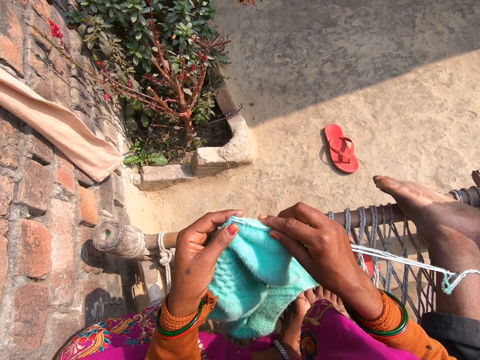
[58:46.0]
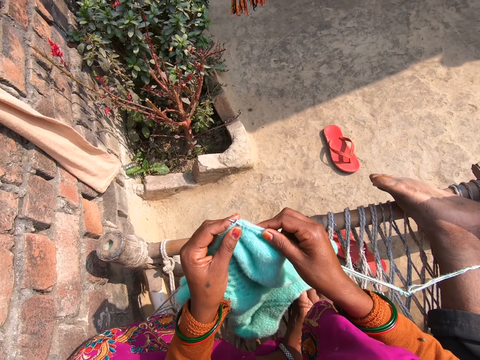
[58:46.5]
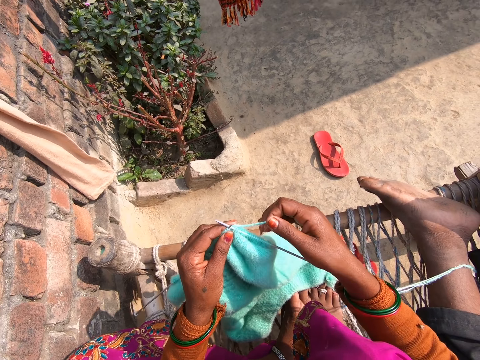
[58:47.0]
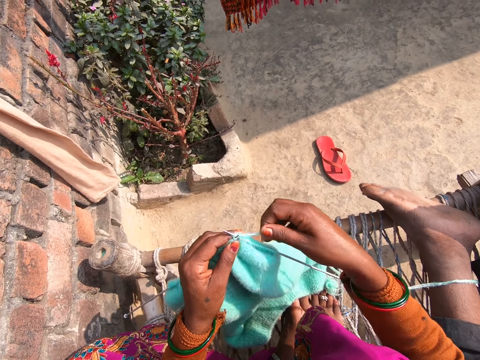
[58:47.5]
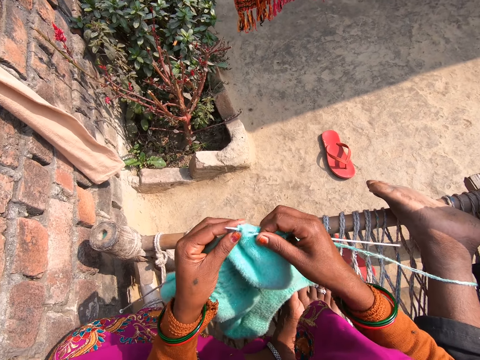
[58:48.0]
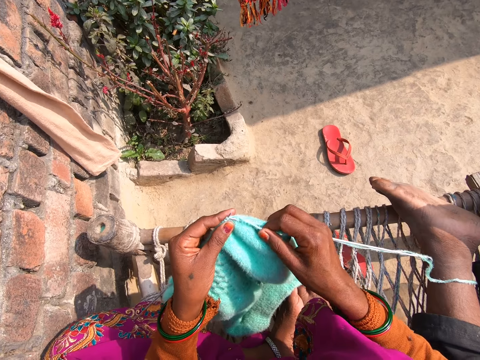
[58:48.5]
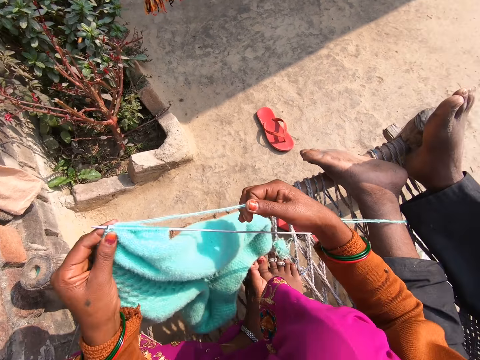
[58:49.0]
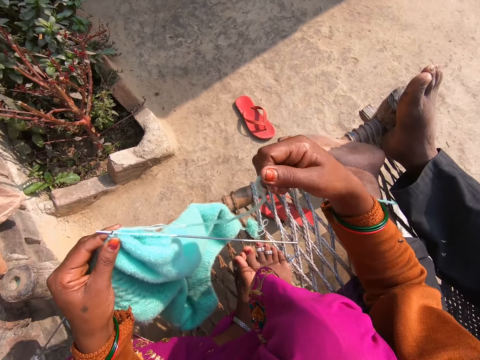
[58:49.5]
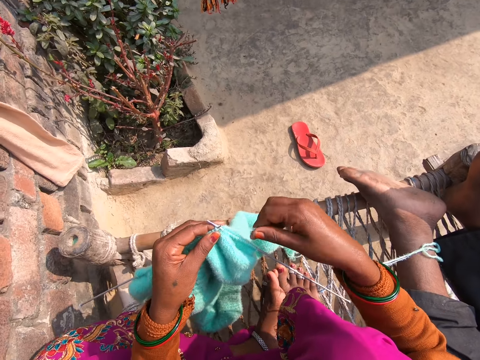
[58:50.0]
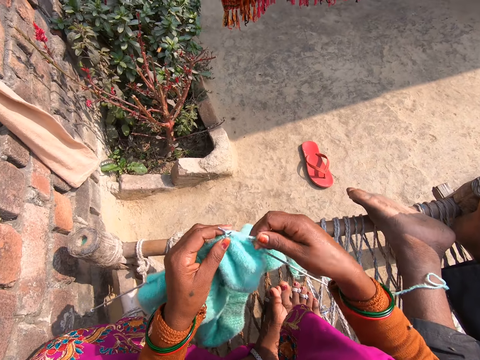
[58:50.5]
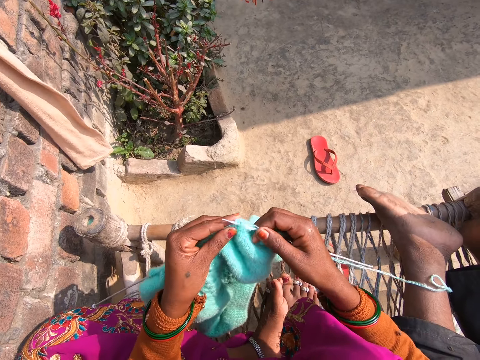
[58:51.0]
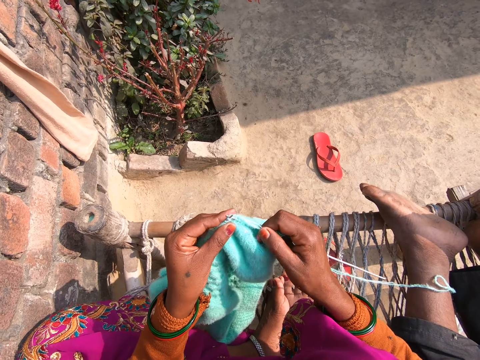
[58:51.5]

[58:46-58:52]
The camera wearer knits a piece of cloth.

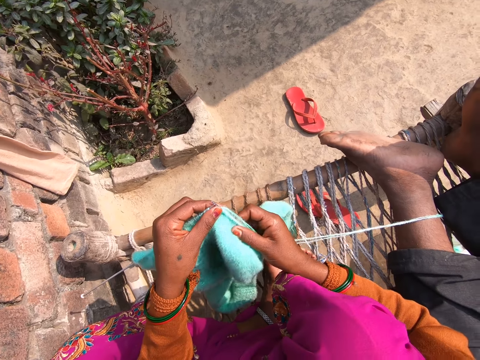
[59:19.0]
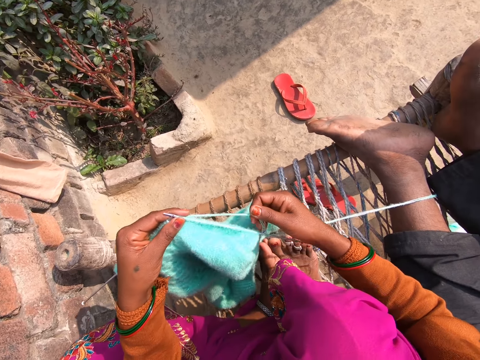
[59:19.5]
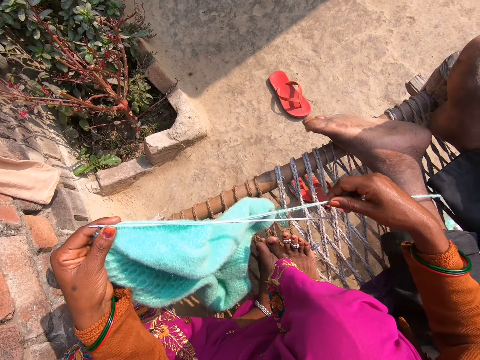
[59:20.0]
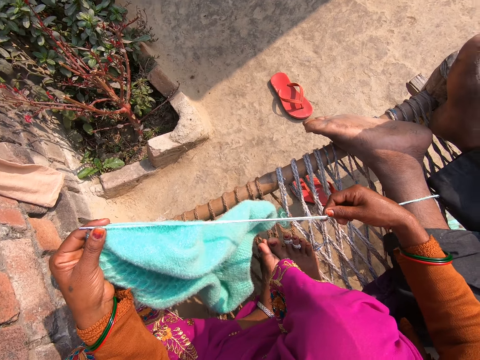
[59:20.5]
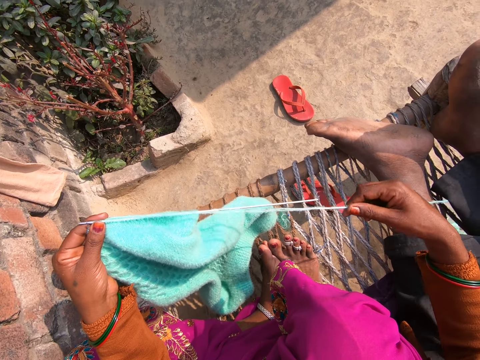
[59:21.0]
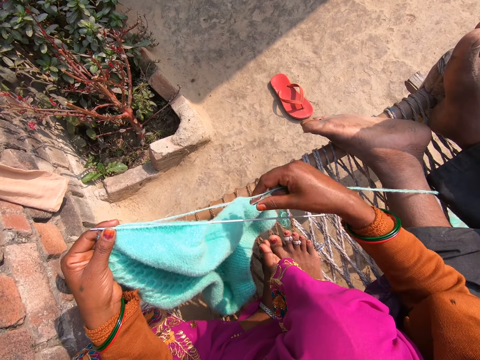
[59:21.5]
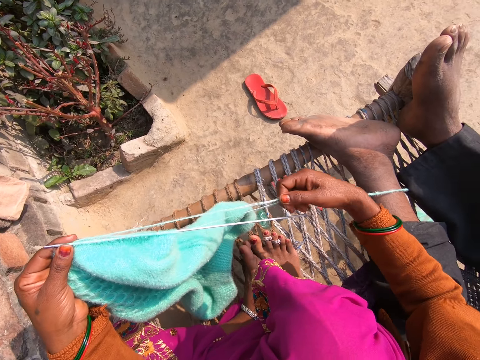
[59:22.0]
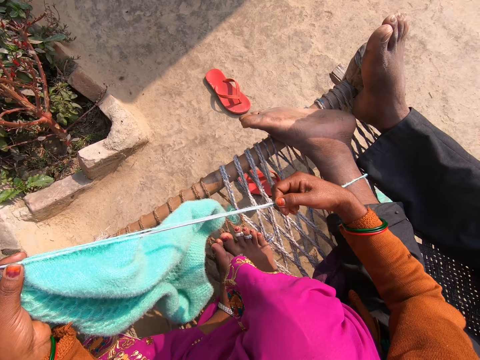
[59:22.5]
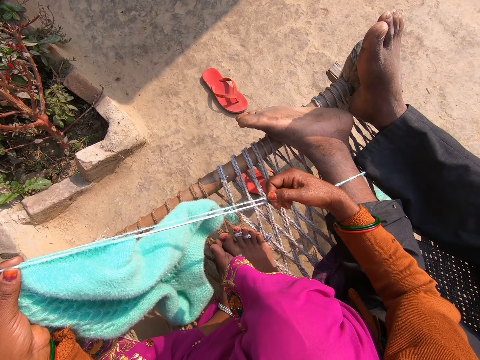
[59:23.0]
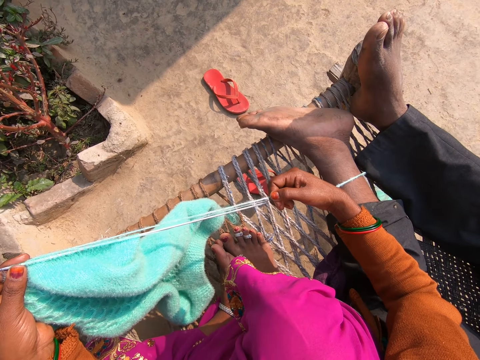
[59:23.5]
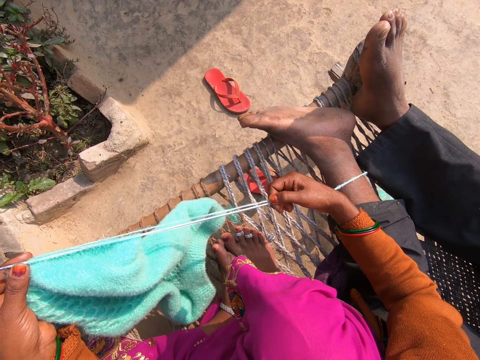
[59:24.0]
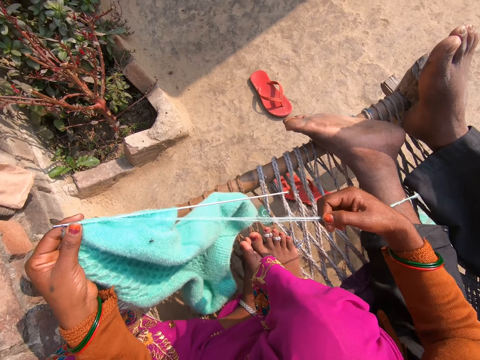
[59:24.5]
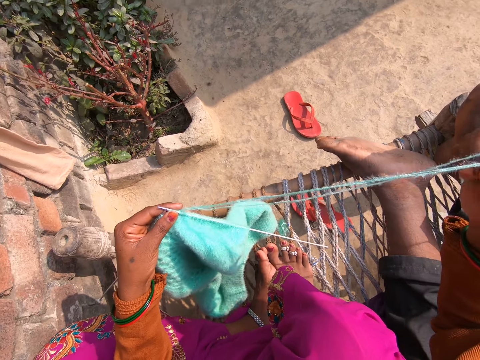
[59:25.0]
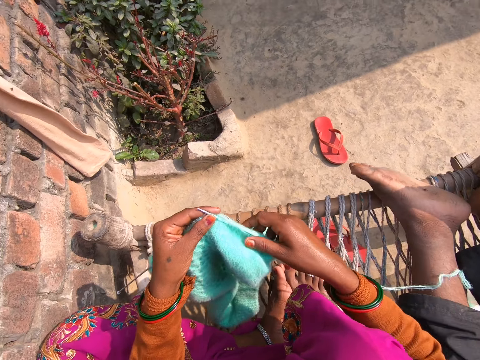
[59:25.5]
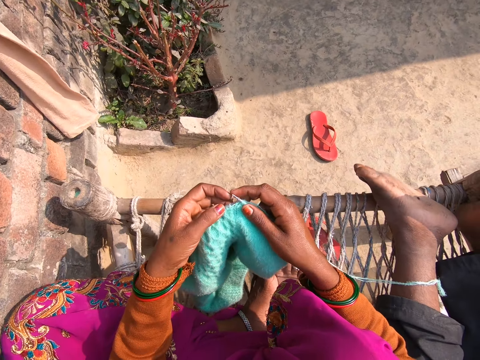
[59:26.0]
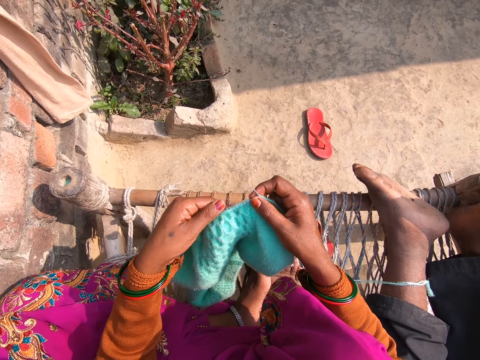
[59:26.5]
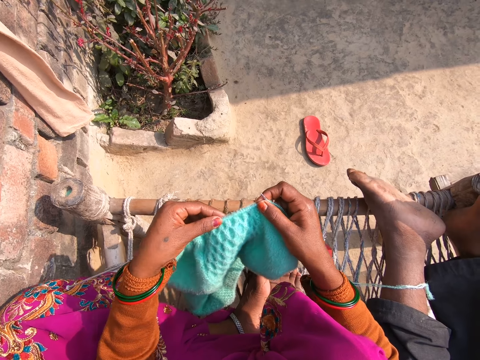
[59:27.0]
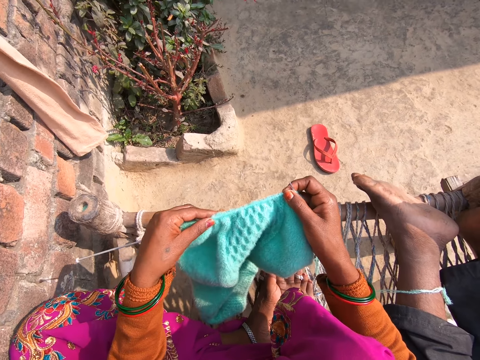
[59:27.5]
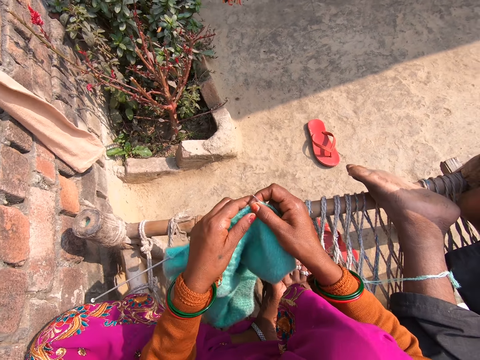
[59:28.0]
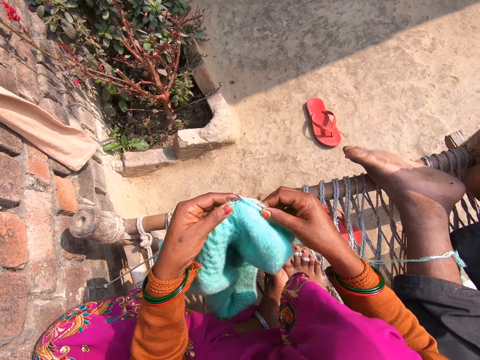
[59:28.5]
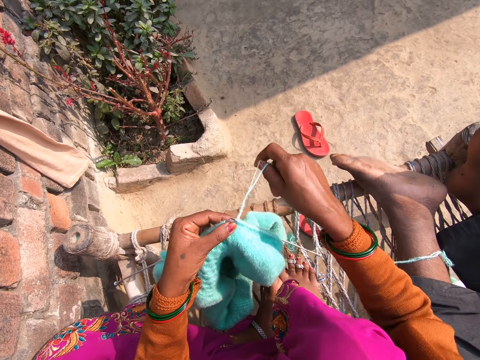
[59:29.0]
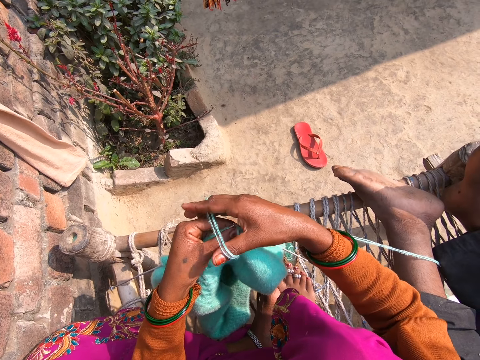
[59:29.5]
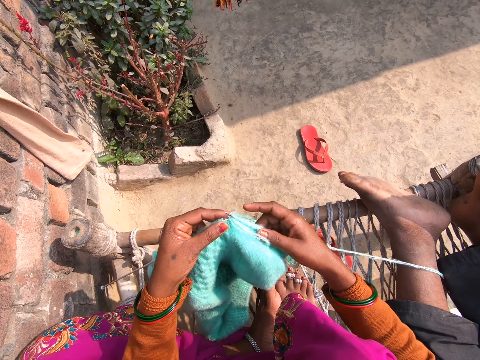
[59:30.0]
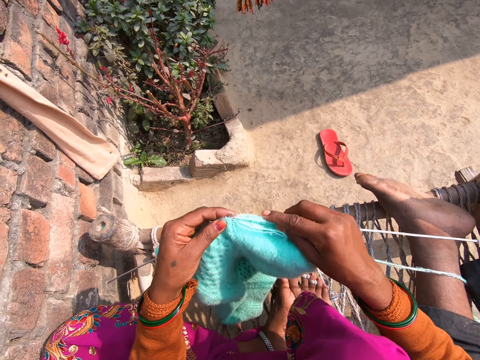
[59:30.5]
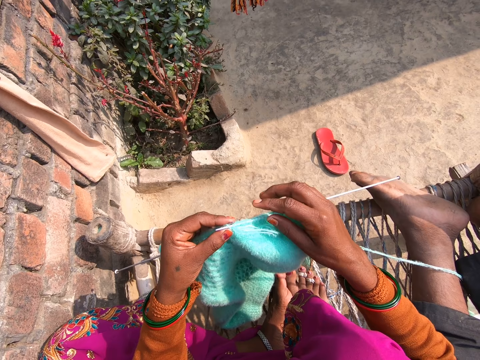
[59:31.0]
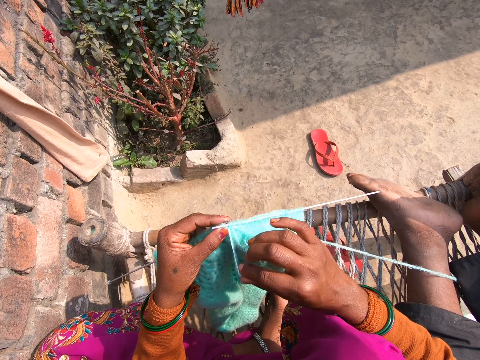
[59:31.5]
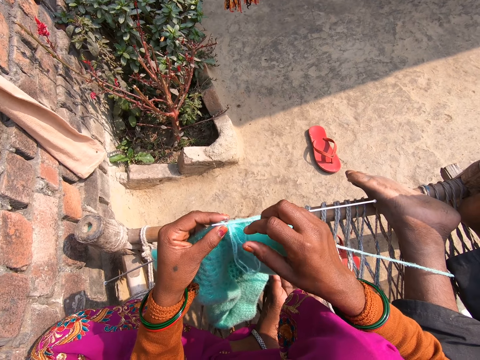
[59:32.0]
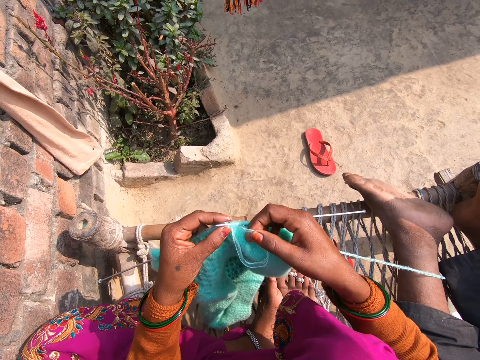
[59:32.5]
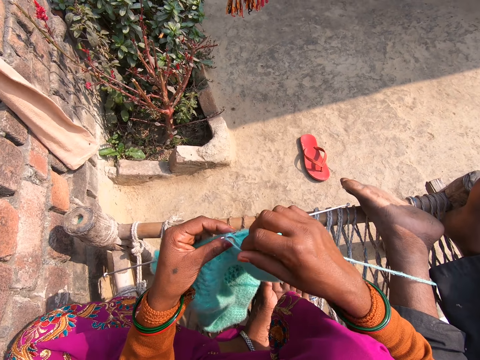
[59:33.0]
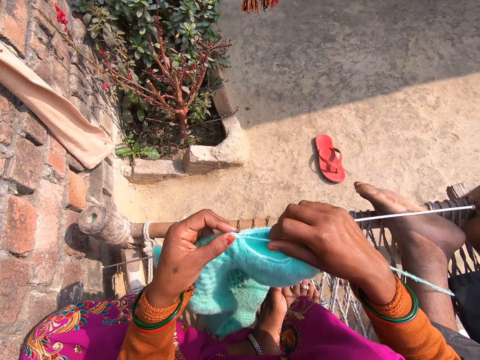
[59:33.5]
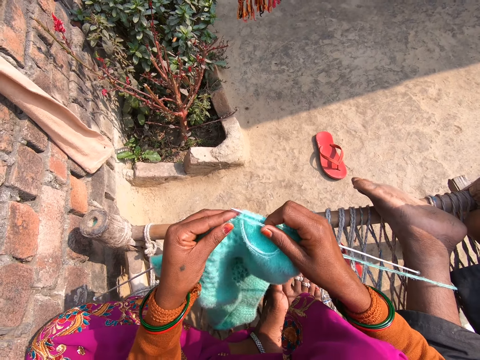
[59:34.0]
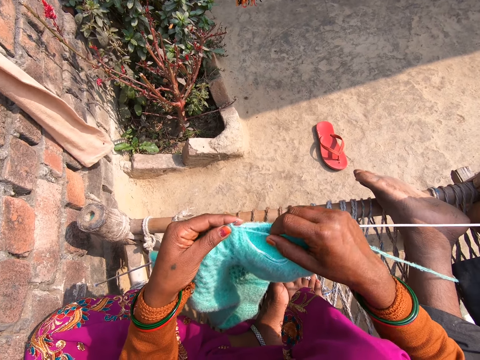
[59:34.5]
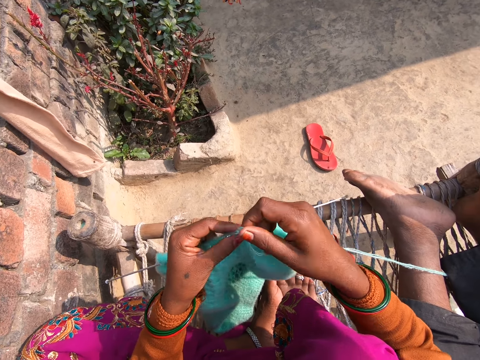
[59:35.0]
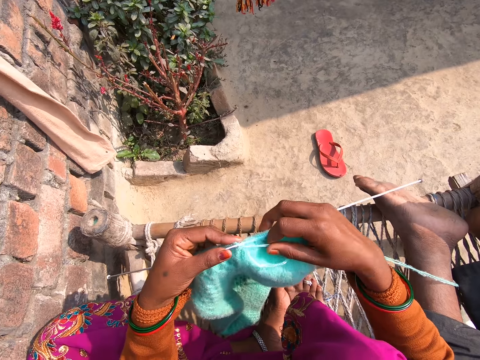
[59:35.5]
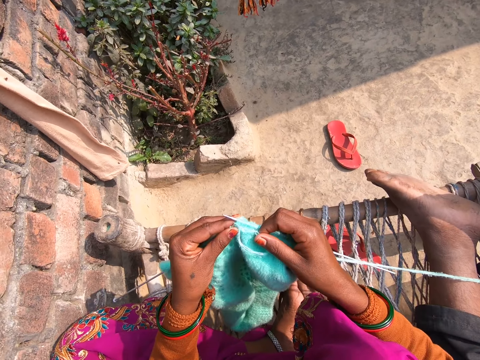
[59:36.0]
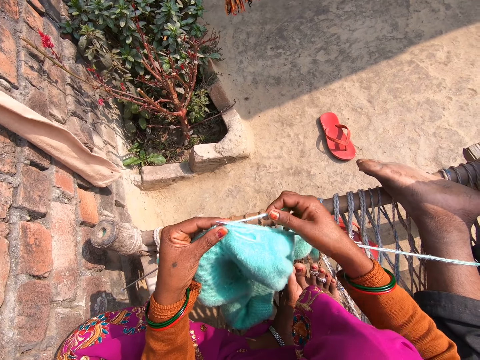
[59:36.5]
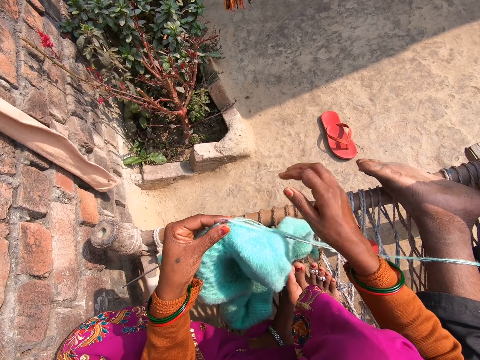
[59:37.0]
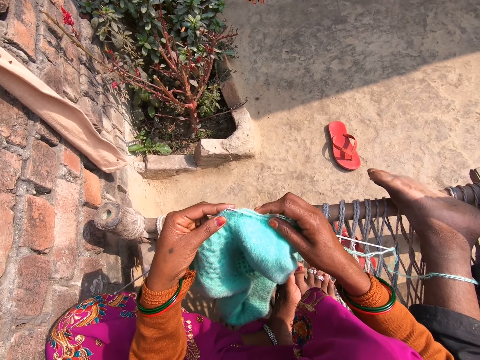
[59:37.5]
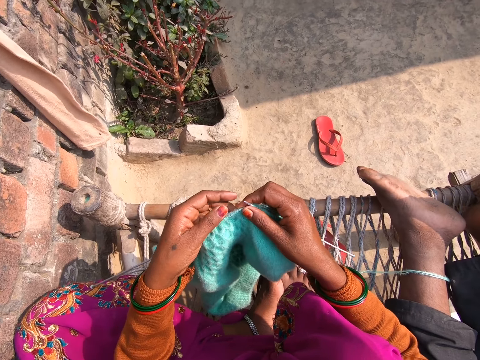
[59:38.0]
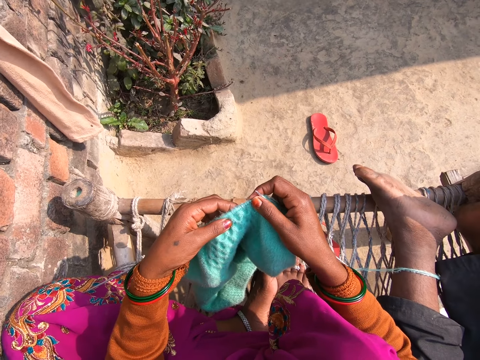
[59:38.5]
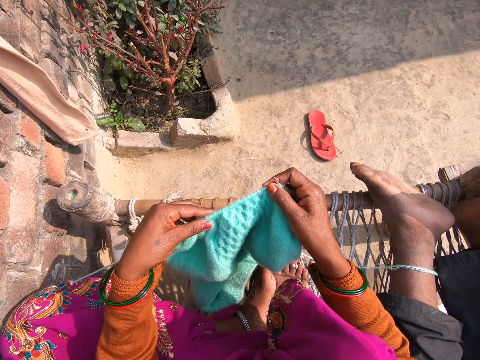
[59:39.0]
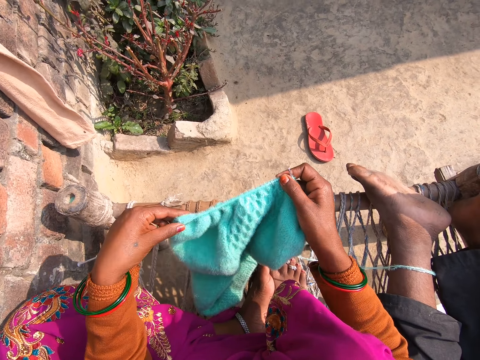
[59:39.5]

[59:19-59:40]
The camera wearer looks at the wool. They adjust the knitted cloth. They knit the fabric with the wool and knitting pins.
